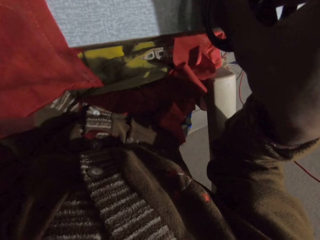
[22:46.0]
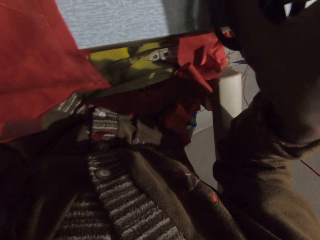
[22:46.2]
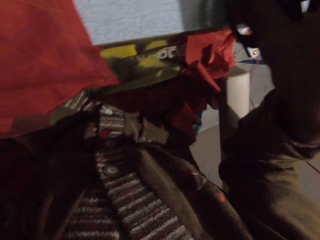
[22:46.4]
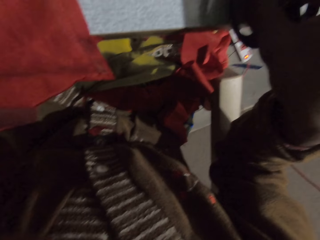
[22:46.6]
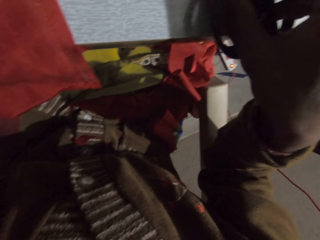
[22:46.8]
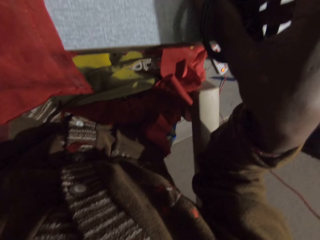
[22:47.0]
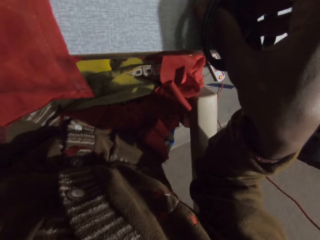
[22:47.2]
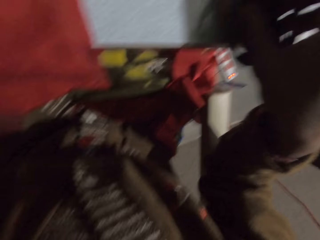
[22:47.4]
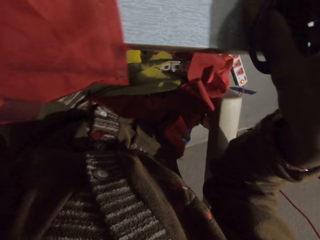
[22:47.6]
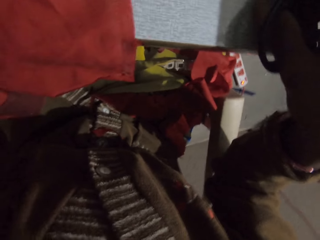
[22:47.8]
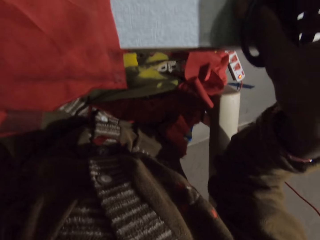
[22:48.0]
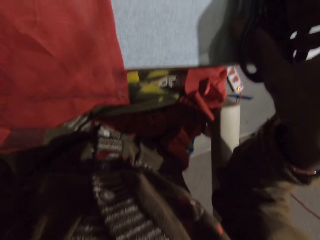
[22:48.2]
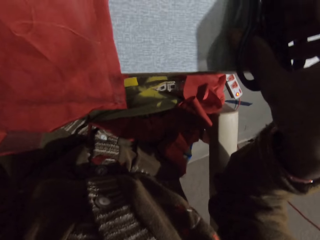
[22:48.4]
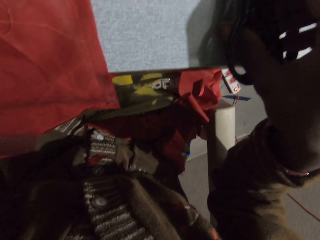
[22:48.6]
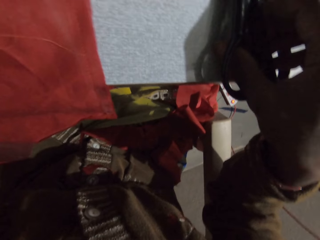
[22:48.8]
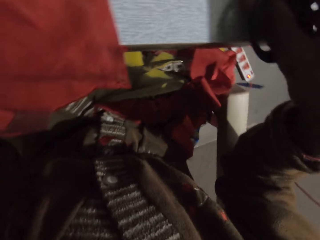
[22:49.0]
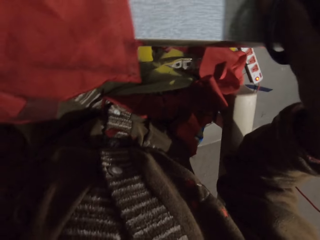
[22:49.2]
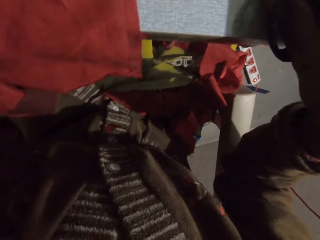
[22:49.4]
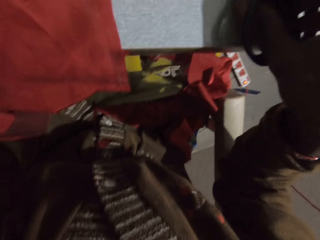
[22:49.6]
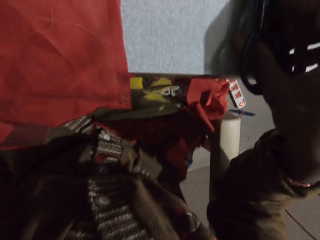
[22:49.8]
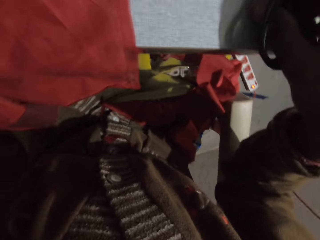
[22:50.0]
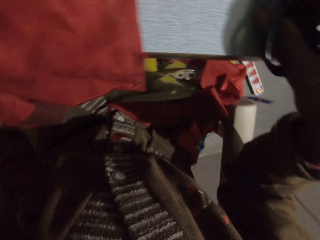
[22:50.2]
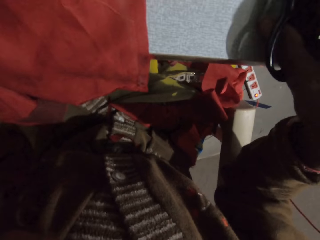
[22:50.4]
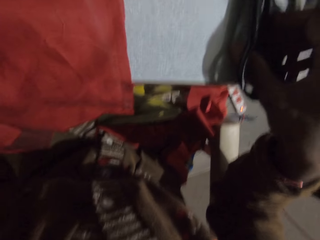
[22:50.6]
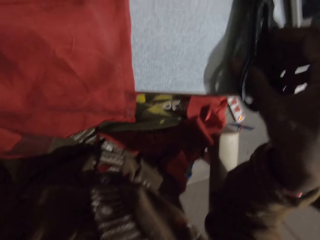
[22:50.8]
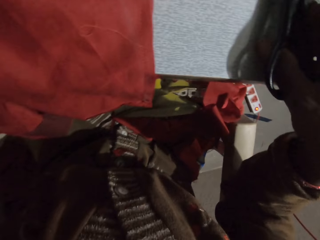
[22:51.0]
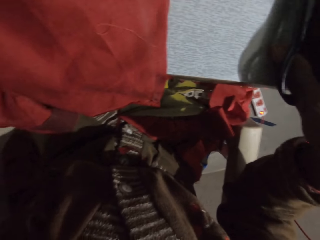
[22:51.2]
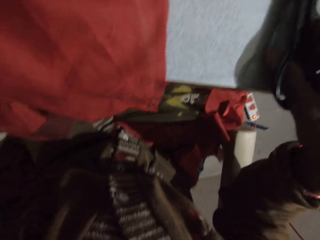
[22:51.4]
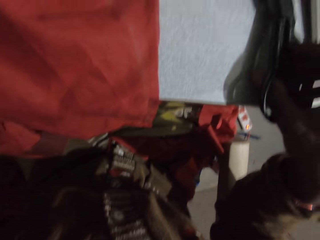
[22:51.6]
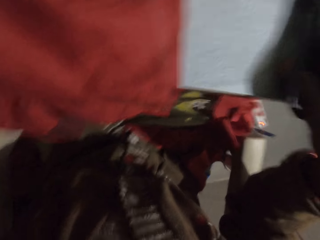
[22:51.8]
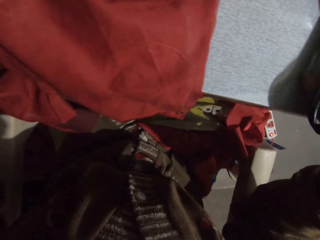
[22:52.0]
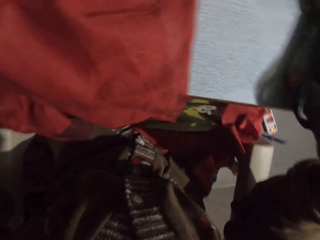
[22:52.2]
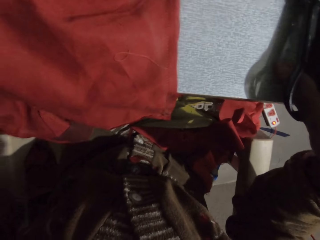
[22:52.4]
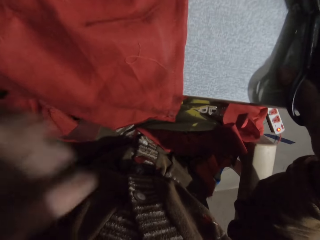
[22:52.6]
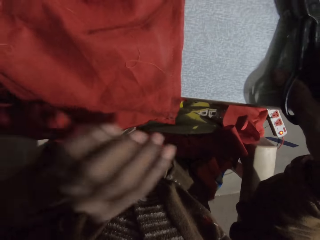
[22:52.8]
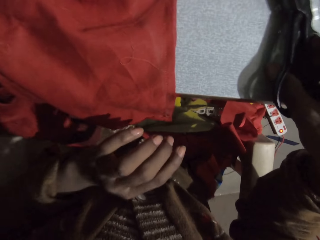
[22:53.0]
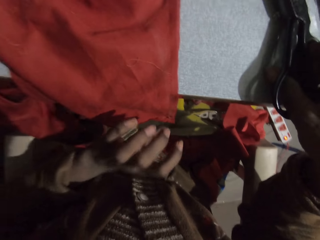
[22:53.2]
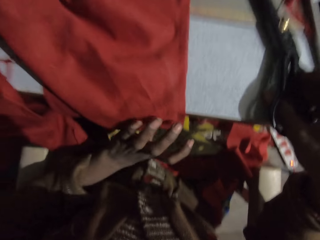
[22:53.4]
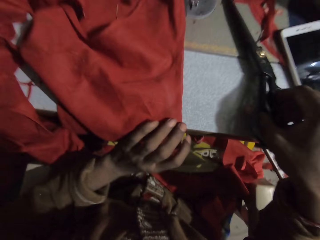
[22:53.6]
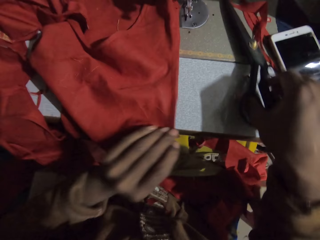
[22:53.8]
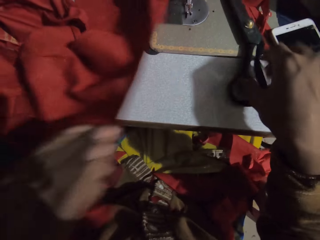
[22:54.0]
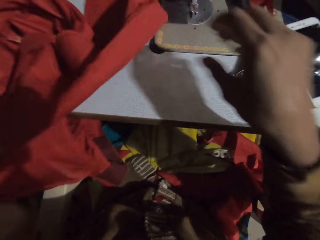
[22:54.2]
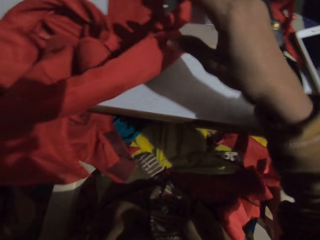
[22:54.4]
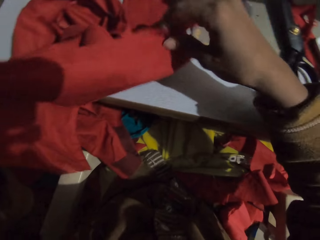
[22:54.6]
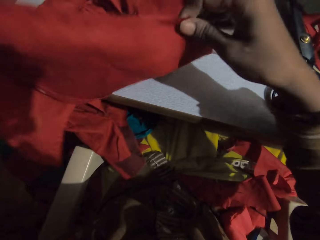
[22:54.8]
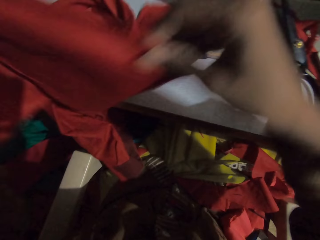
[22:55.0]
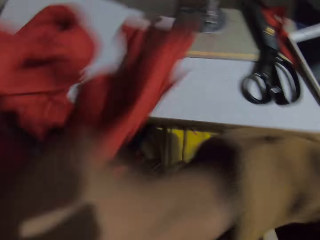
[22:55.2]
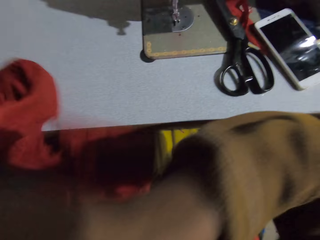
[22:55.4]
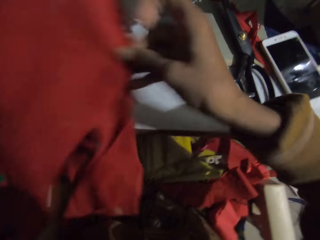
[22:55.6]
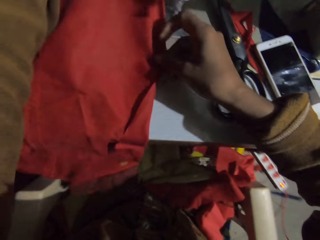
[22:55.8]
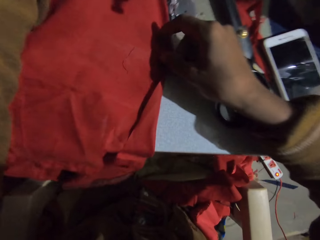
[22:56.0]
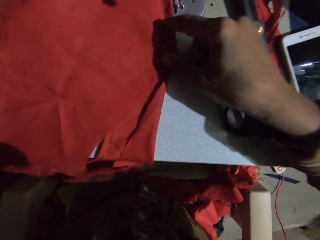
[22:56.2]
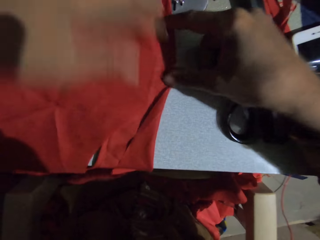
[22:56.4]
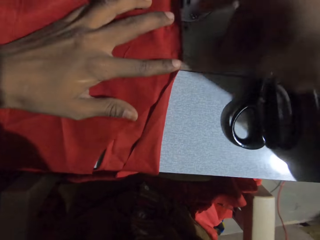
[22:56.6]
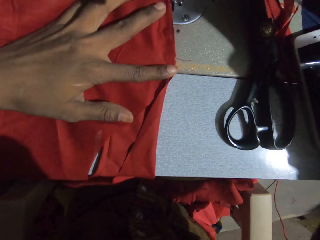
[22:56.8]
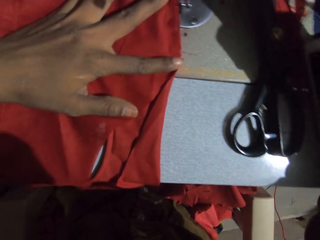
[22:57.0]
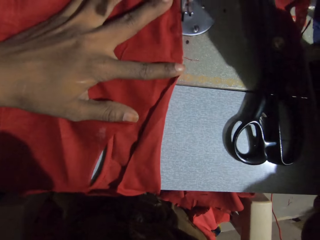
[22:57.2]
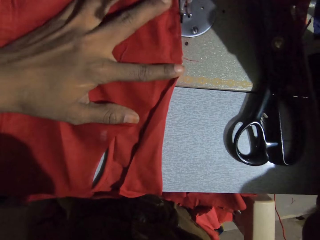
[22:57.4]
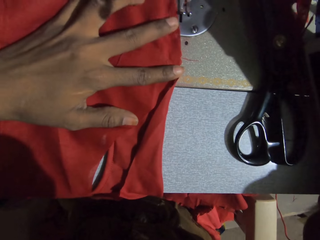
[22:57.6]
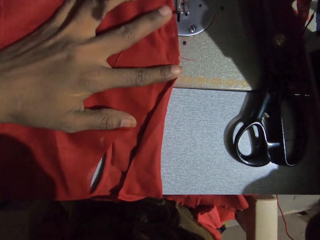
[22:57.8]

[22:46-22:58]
The camera wearer moves beside the machine. They look around. They pick up a cloth. They hold the cloth with the right hand. They put the cloth on the machine. They put the left hand on the cloth.

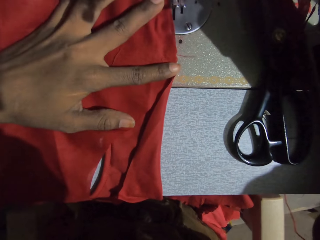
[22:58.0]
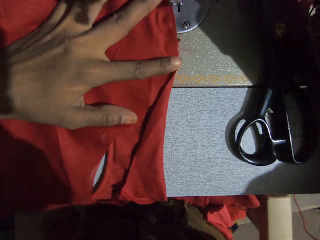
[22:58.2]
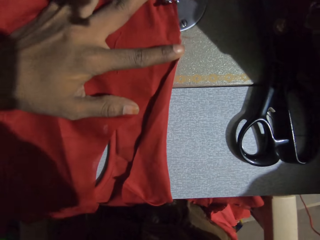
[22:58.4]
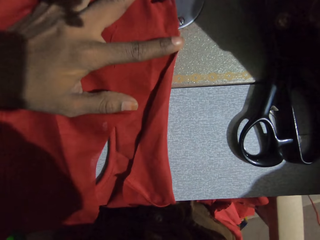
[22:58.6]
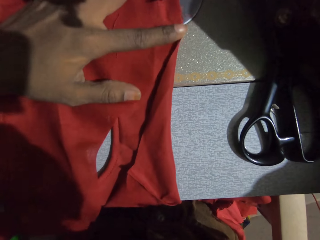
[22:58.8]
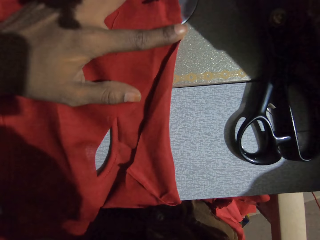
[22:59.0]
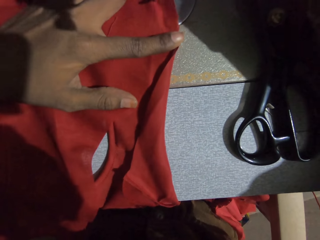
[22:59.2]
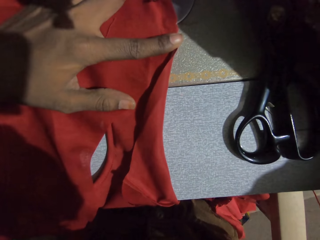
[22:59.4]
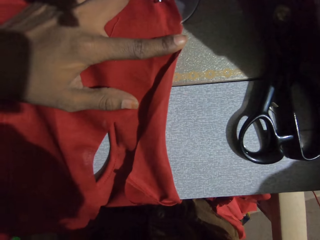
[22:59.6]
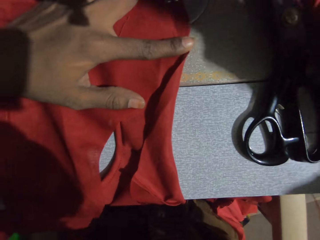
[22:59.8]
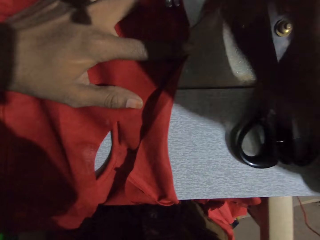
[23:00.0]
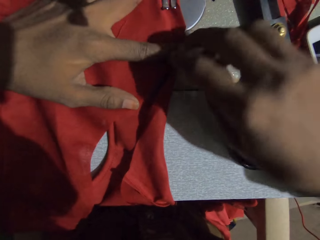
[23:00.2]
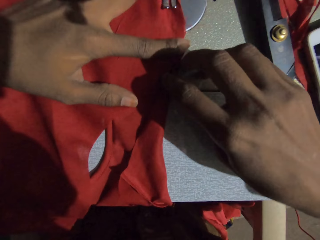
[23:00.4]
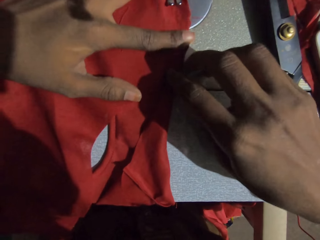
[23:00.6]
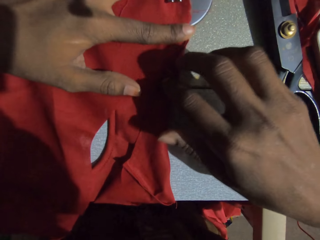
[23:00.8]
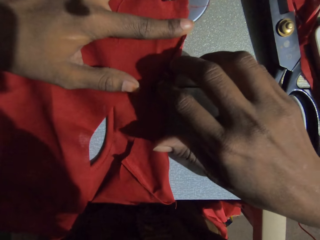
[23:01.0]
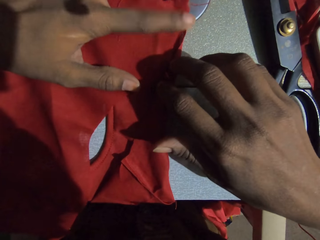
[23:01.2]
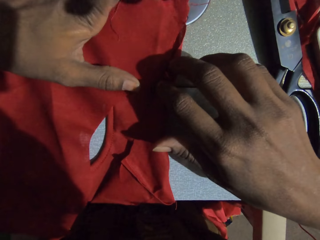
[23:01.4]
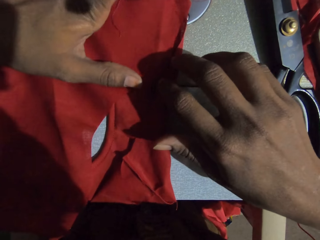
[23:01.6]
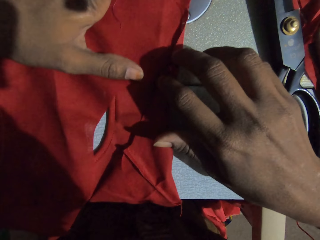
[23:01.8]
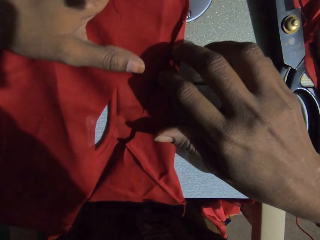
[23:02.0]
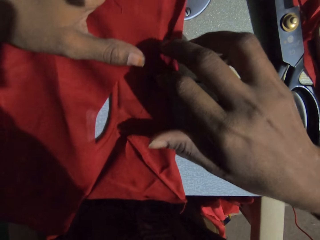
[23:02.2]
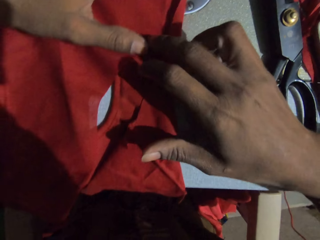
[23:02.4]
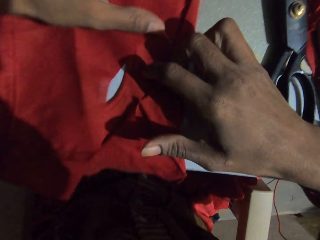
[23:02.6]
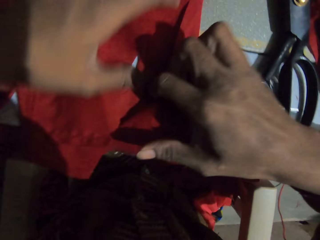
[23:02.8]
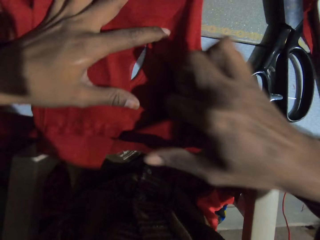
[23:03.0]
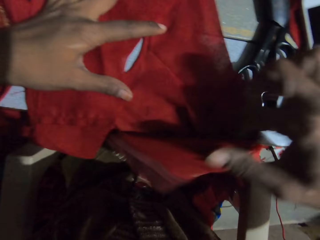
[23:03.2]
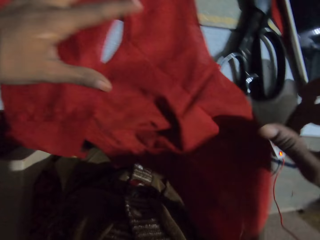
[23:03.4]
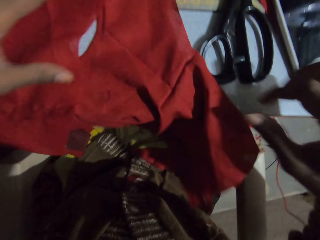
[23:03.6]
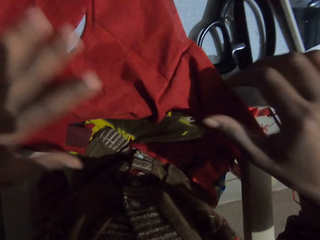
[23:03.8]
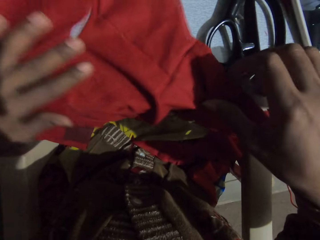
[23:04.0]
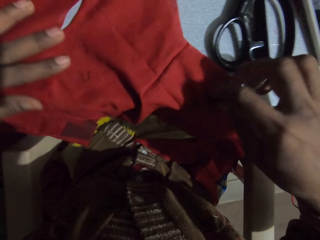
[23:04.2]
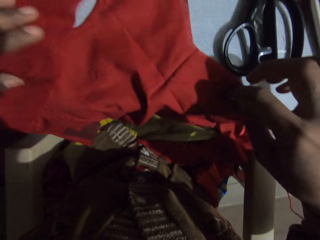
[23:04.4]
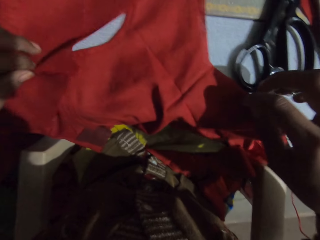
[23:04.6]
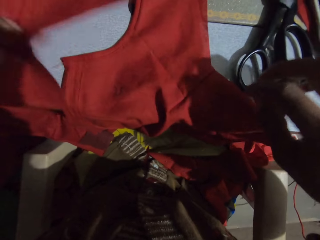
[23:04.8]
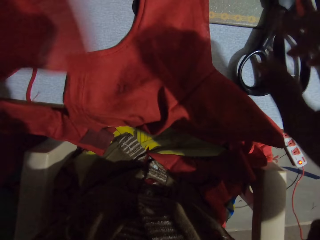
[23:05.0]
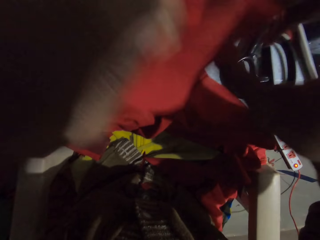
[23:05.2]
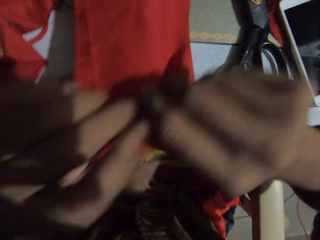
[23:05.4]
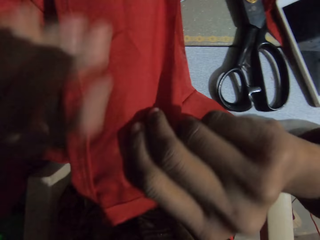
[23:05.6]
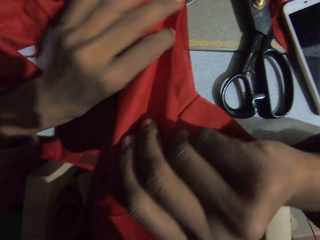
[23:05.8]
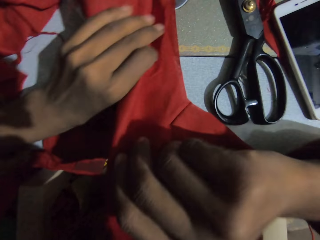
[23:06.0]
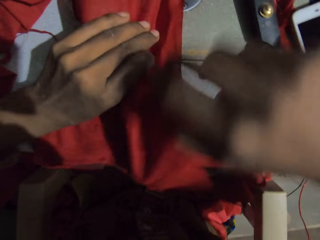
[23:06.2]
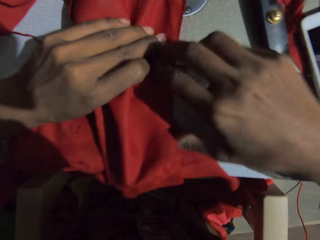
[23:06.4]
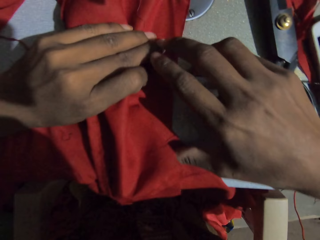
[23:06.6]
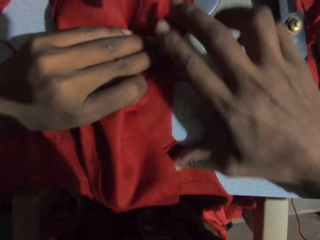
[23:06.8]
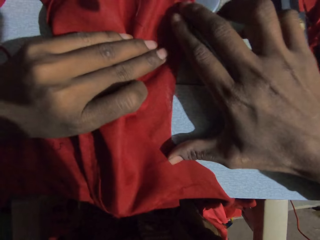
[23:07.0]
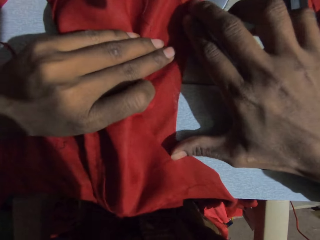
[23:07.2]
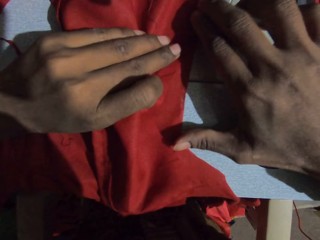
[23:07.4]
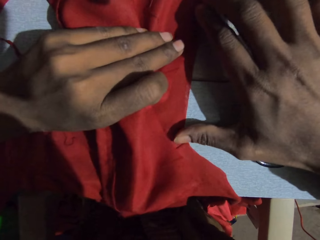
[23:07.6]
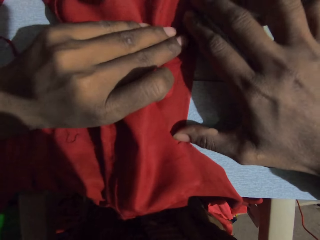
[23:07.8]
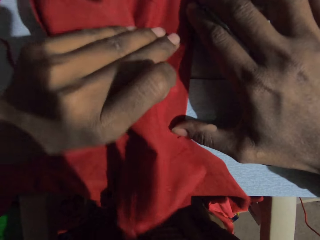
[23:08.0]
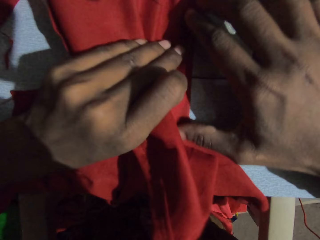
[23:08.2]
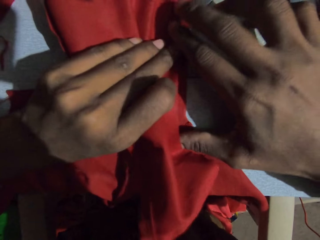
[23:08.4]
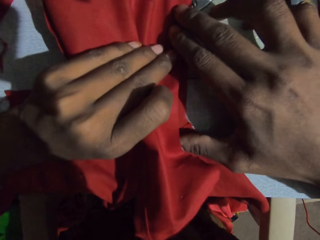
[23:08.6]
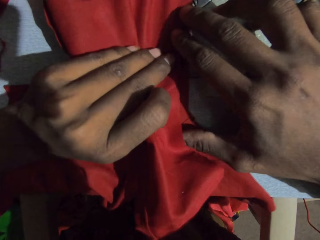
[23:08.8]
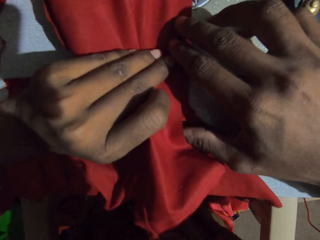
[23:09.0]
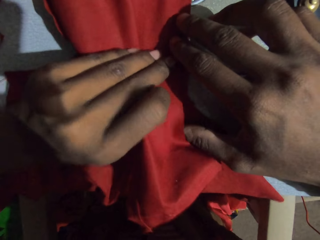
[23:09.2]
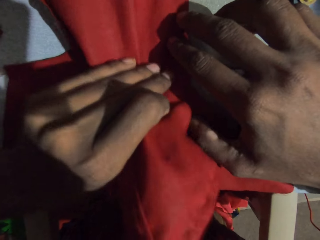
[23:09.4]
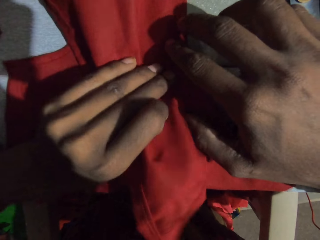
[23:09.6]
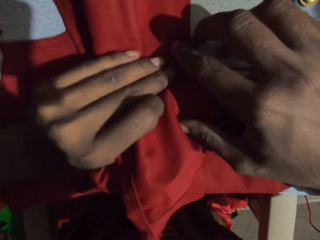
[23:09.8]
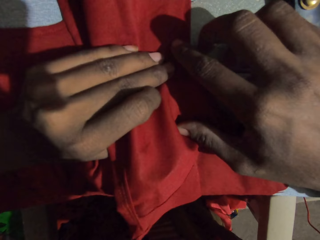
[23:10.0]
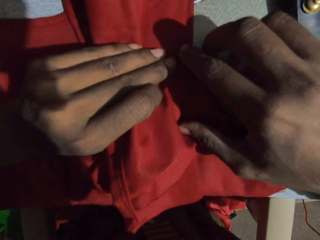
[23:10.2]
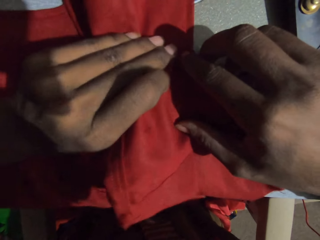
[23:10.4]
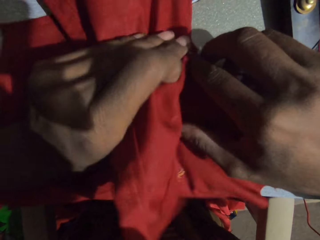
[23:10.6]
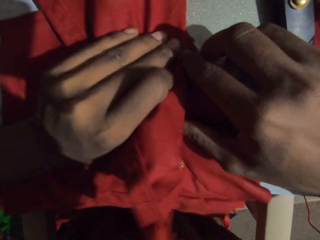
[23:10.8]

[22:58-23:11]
The camera wearer moves the cloth on the machine. They hold the cloth with the right hand. They sew the piece of cloth with a sewing machine. They straighten the piece of cloth. They move the cloth. They hold the cloth on the machine. They sew the piece of cloth with the sewing machine.
